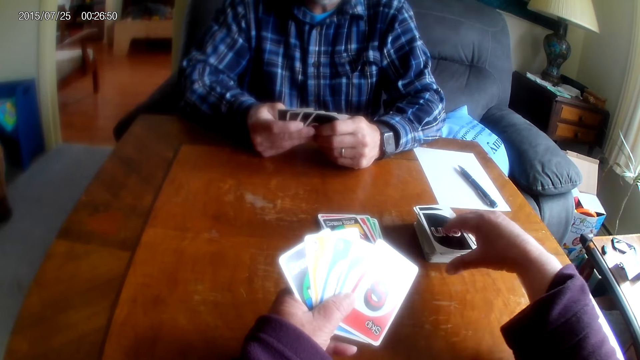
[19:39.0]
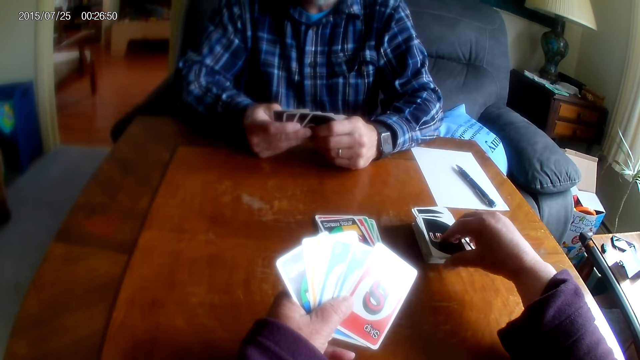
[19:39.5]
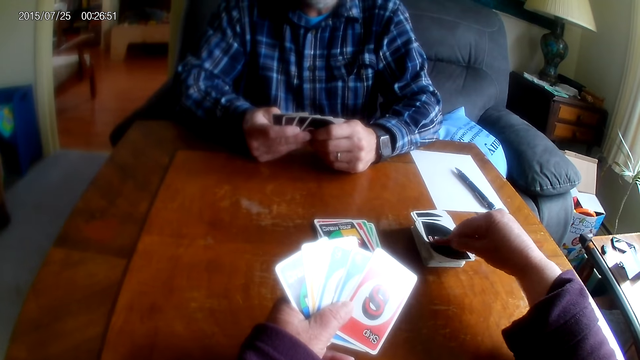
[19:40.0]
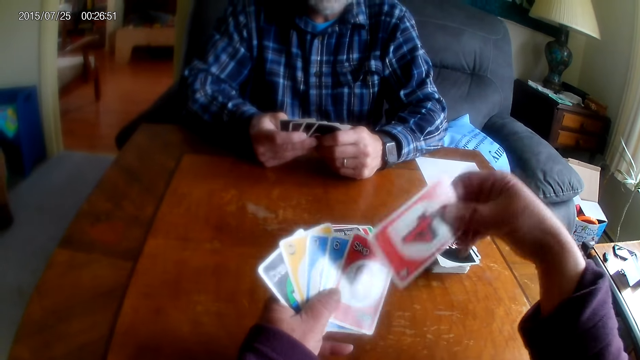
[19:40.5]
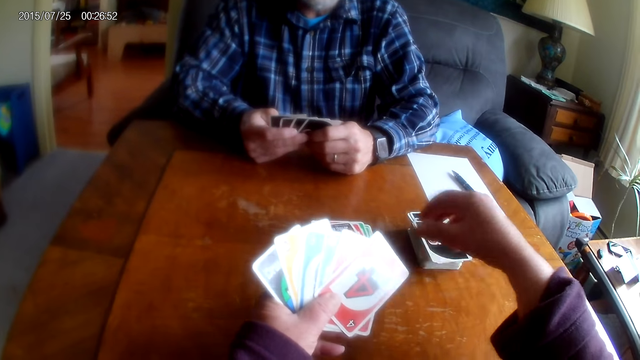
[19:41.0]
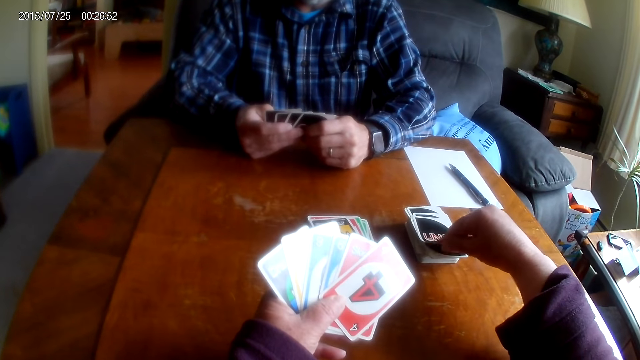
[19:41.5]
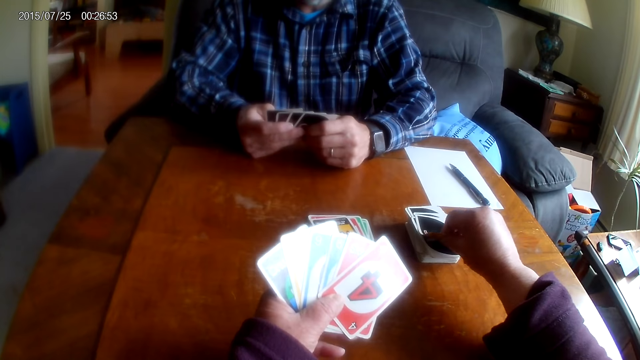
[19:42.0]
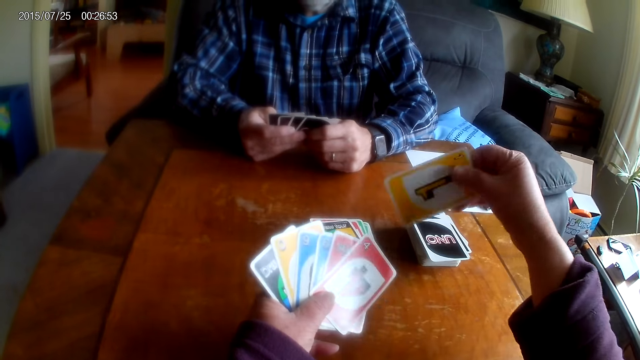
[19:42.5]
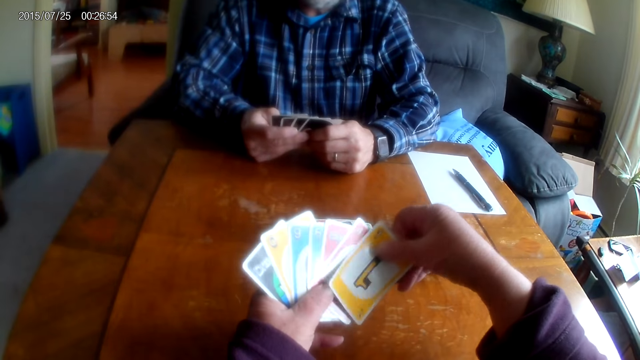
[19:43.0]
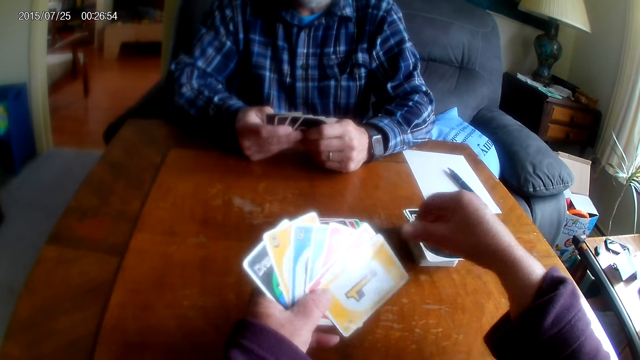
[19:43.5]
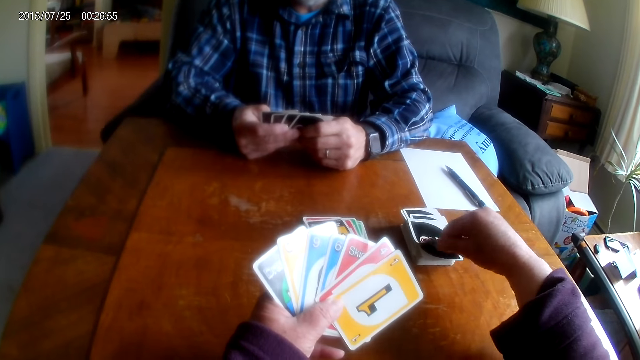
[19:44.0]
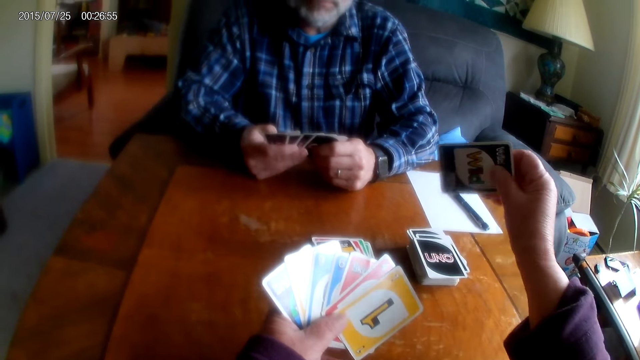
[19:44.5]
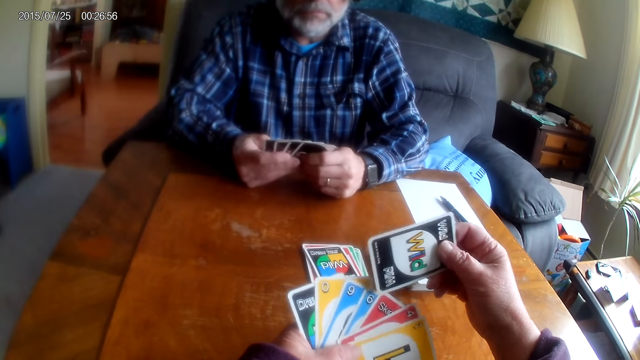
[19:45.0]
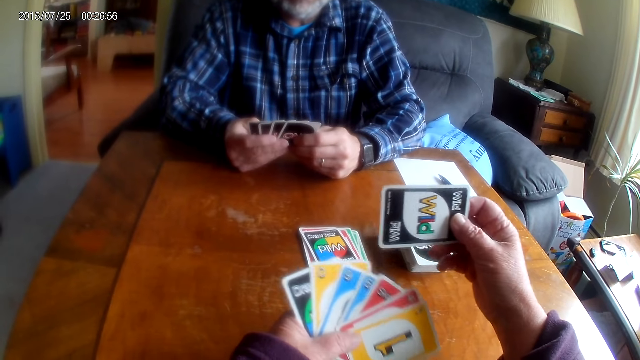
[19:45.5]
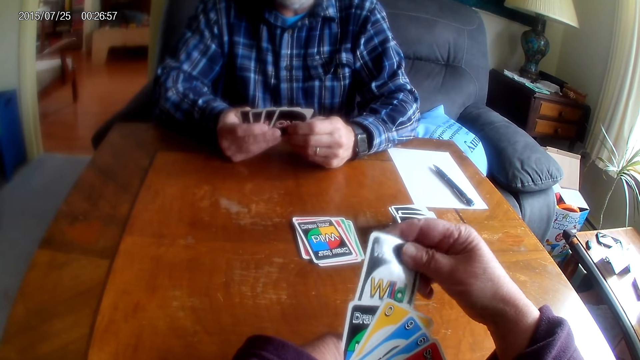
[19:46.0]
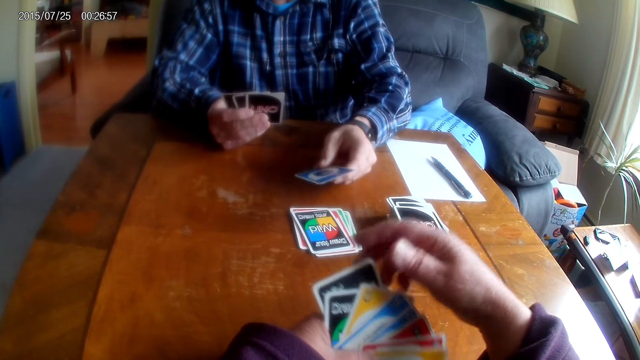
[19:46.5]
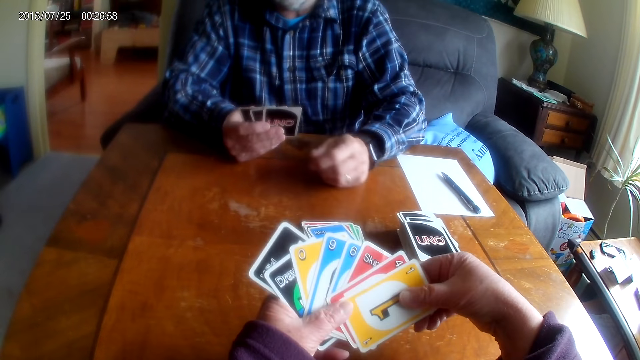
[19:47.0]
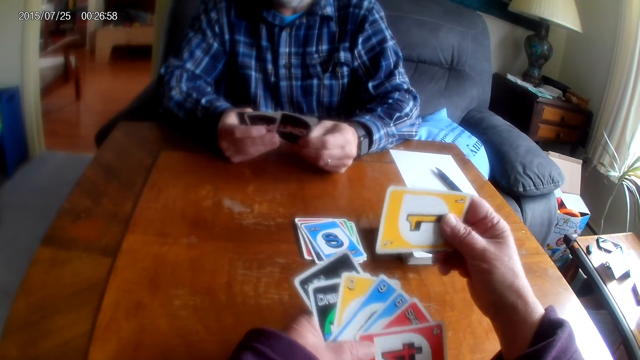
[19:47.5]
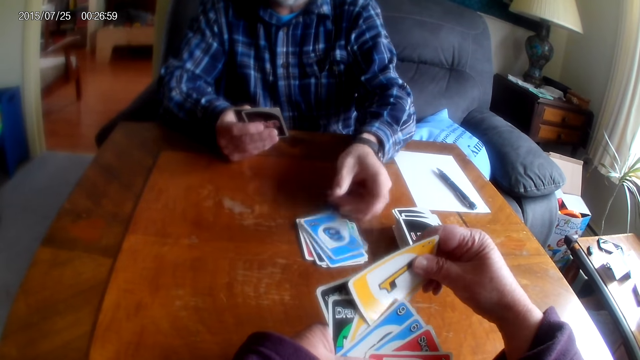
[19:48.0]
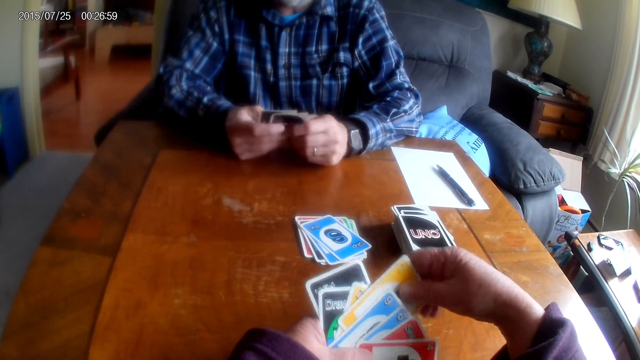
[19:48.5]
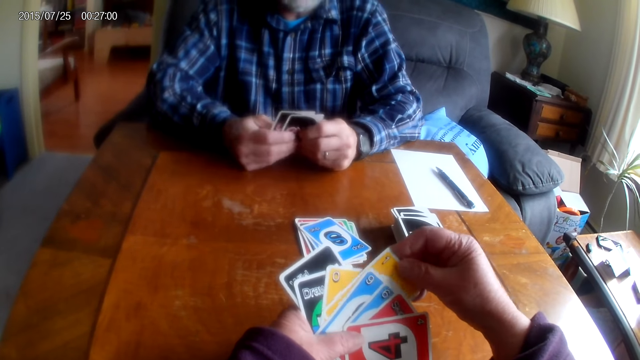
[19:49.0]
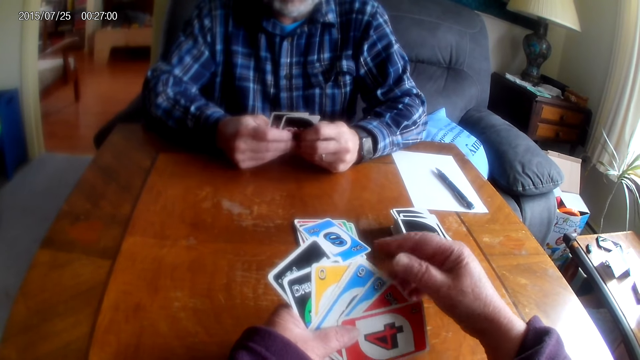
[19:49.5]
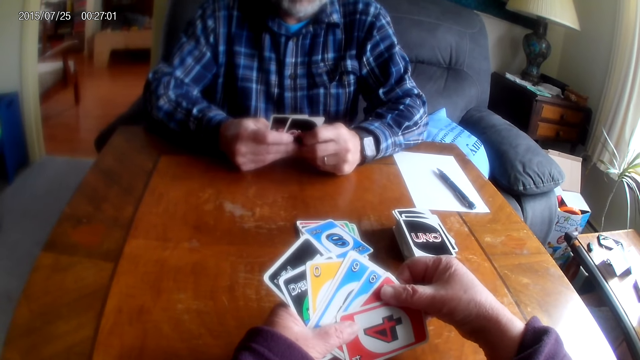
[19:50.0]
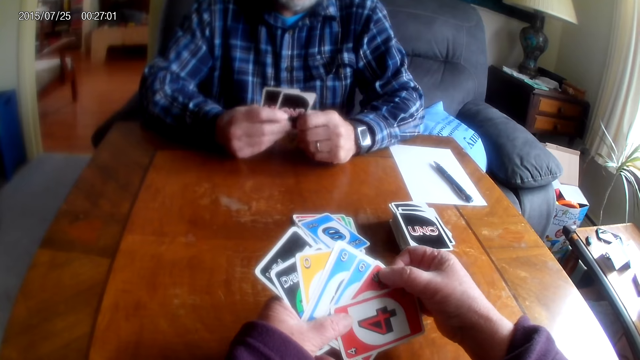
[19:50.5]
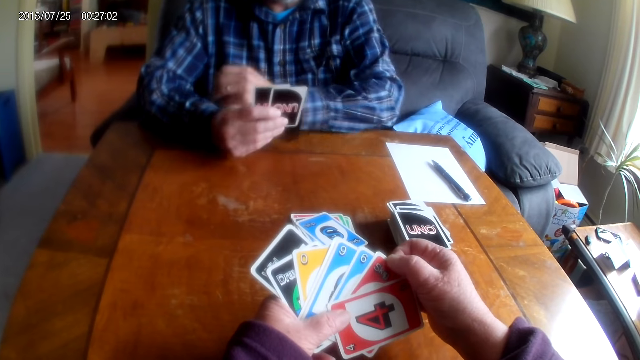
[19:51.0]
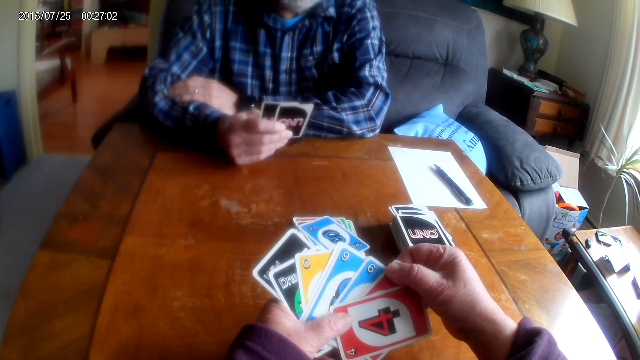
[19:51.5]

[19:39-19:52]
The camera wearer places the card on the left hand. They pick a card from the table. They talk to a man. They place the card on the left hand. They pick a card from the table. They place the card on the left hand. They pick a card from the table. They place the card on the left hand. The man drops the card on the table and moves his hand. The man places a card on the table. The camera wearer shuffles the cards.

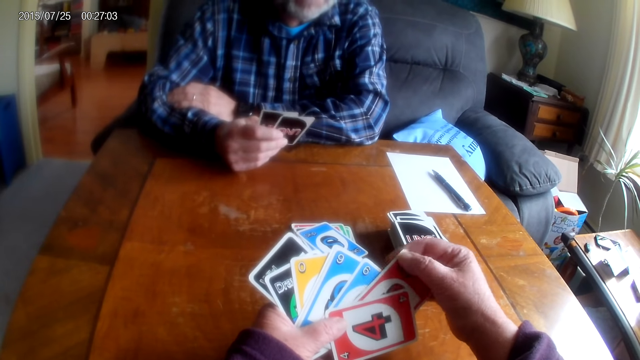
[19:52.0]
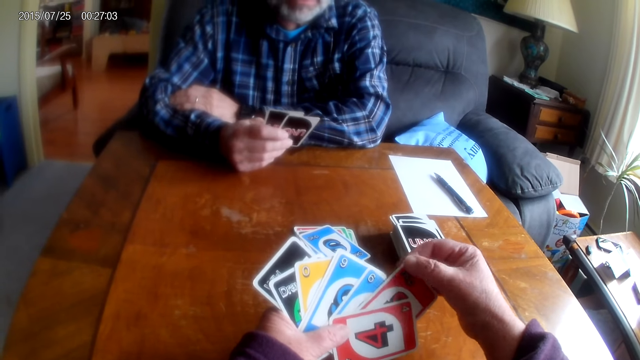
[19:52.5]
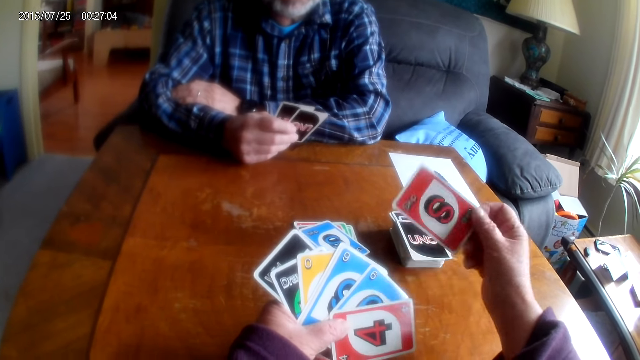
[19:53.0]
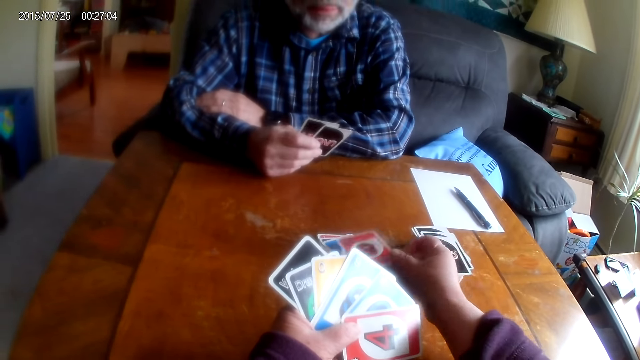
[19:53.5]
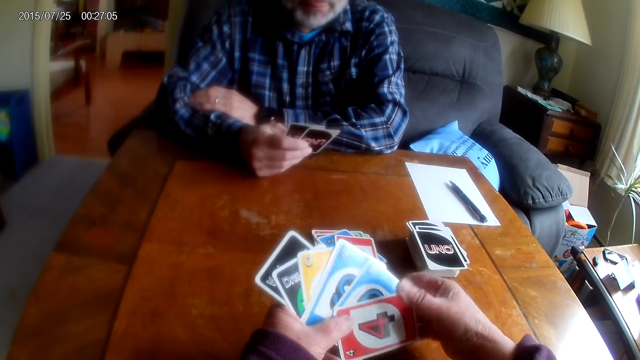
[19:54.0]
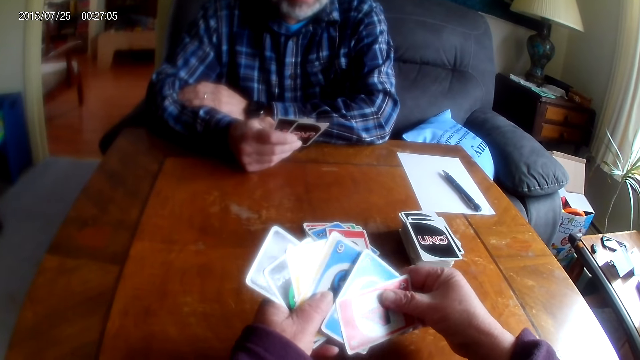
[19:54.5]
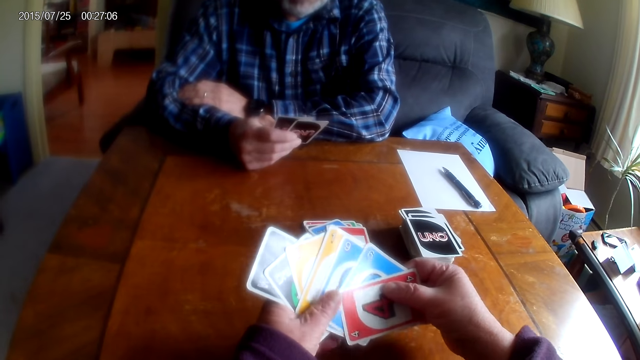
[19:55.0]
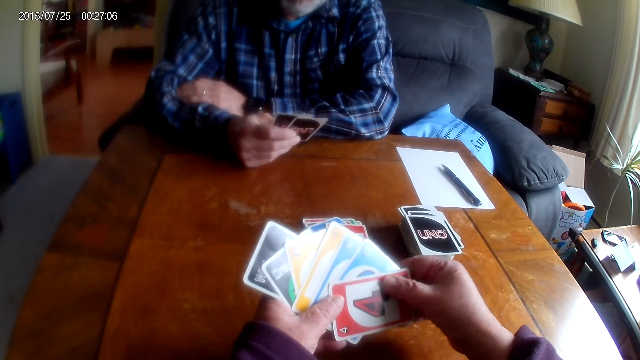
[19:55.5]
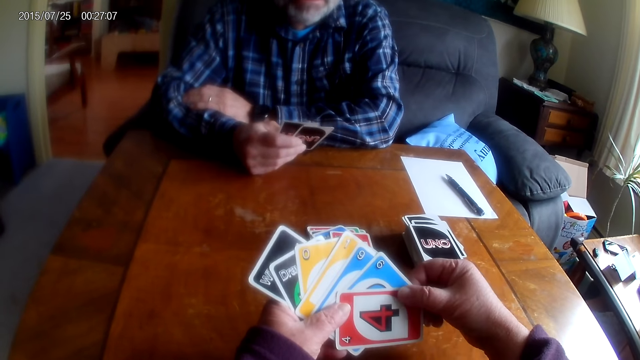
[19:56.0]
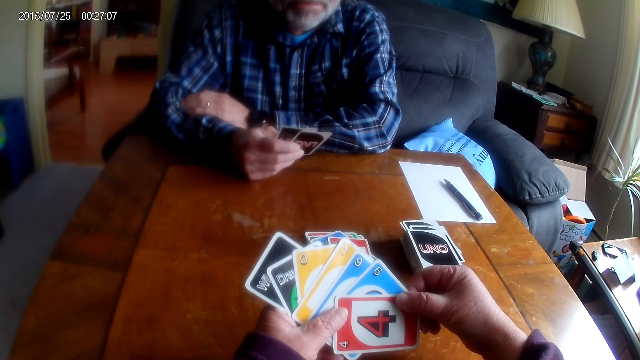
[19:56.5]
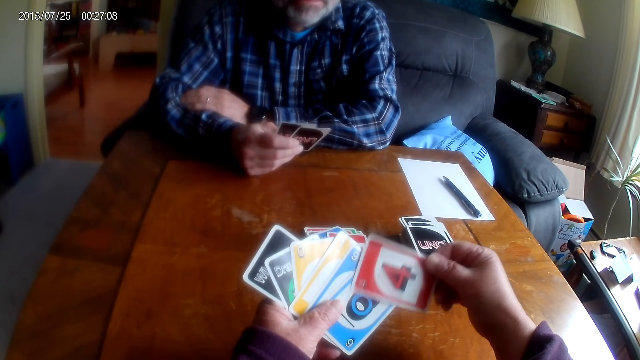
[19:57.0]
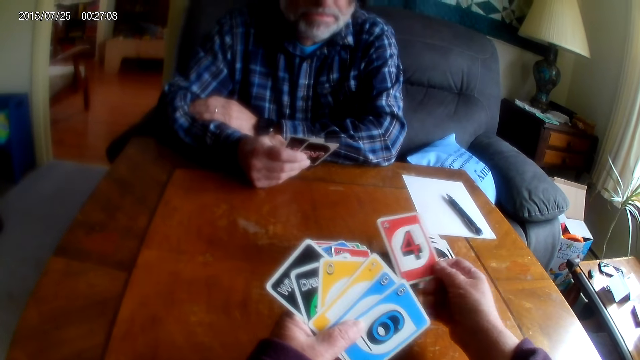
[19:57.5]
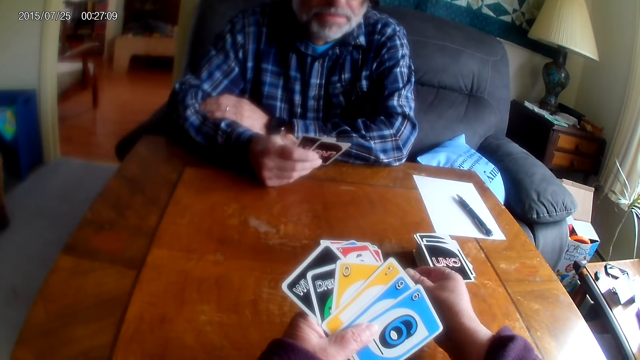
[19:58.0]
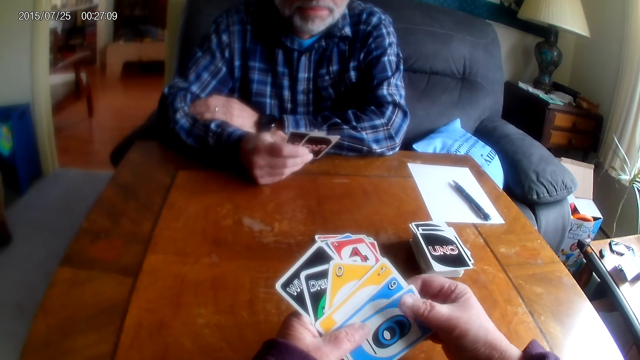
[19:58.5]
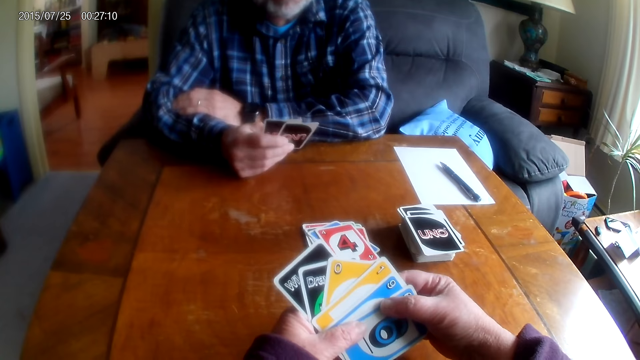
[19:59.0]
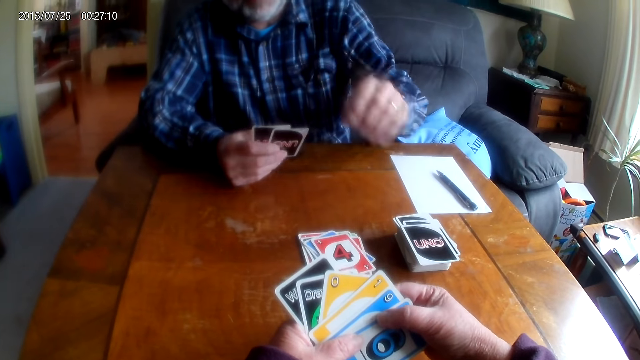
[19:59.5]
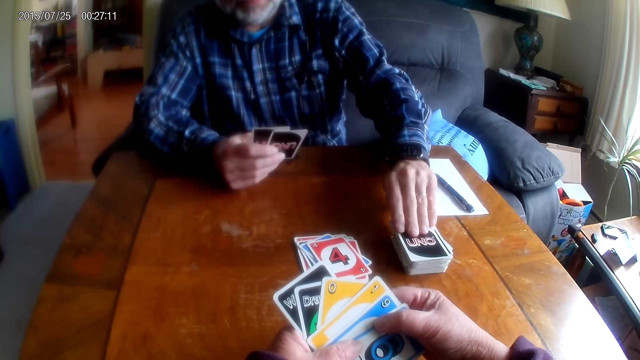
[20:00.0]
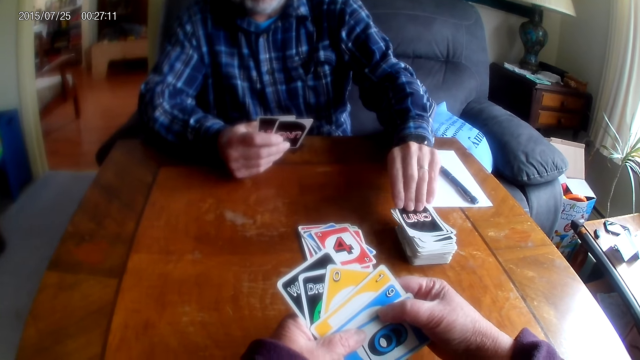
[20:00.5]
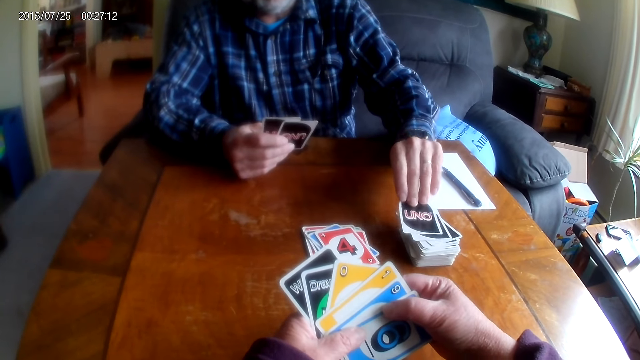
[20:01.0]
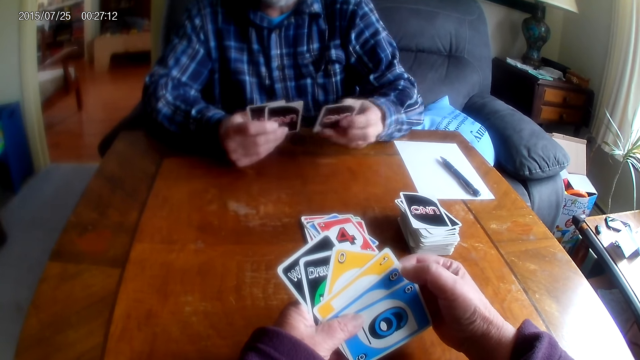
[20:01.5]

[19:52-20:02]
A man places a card on the table. The camera wearer moves their hand and puts a card on the table. The man places a card on the table. The camera wearer puts a card on the table and moves their hand. The man picks a card from the table.
